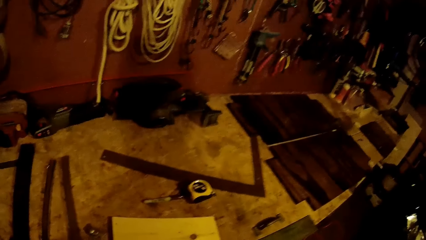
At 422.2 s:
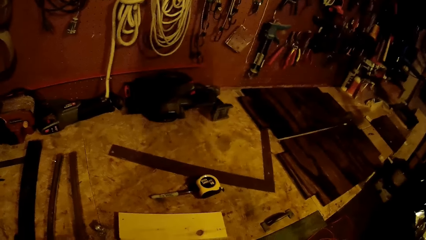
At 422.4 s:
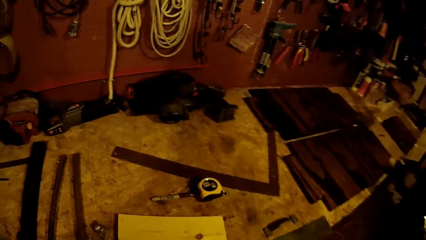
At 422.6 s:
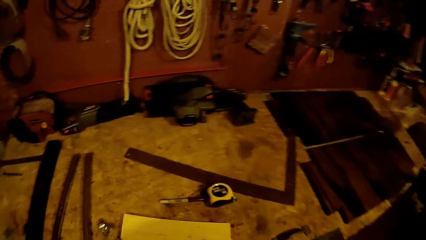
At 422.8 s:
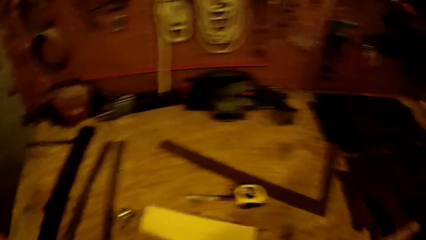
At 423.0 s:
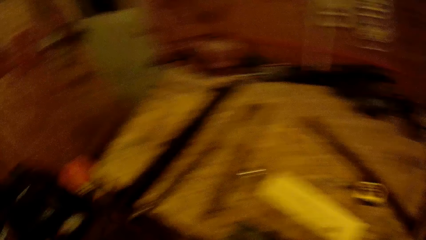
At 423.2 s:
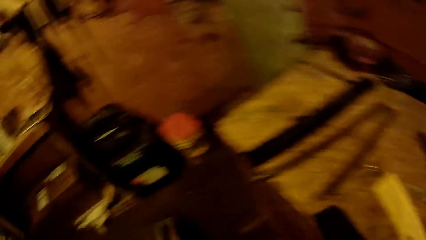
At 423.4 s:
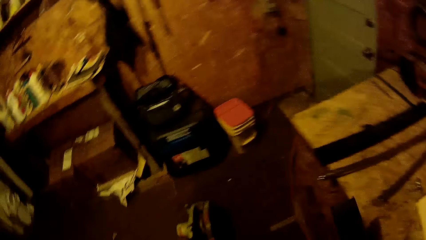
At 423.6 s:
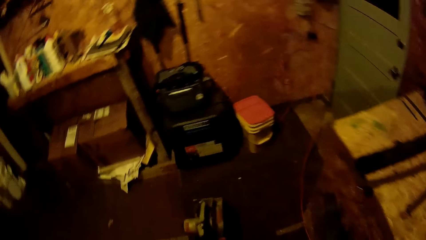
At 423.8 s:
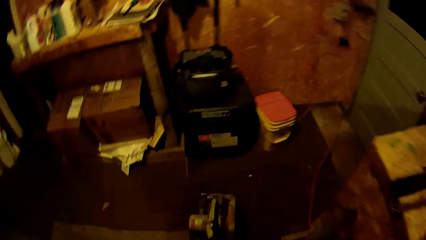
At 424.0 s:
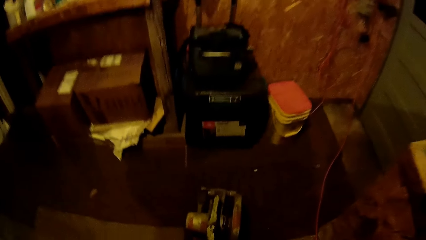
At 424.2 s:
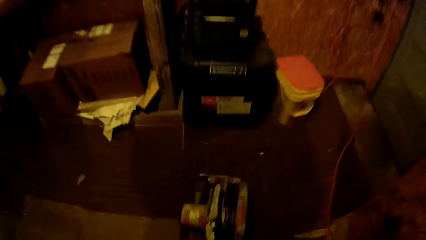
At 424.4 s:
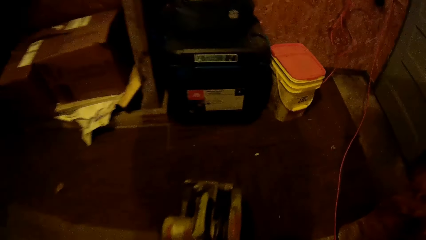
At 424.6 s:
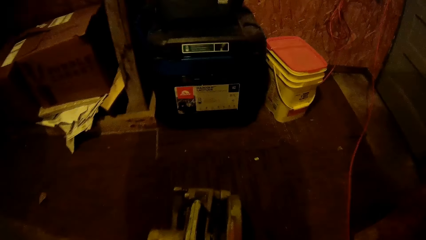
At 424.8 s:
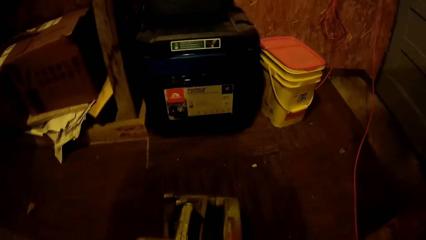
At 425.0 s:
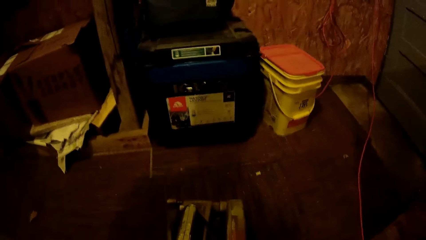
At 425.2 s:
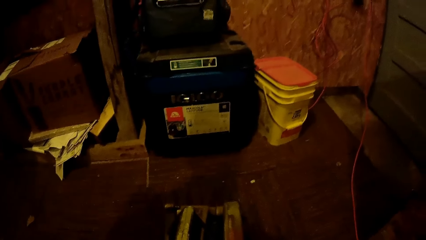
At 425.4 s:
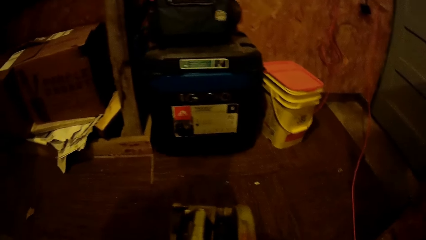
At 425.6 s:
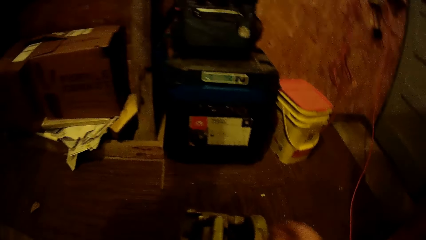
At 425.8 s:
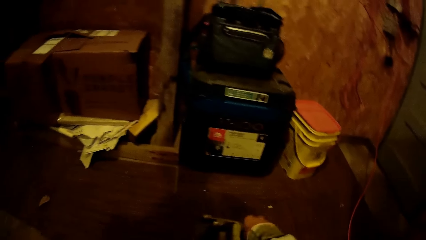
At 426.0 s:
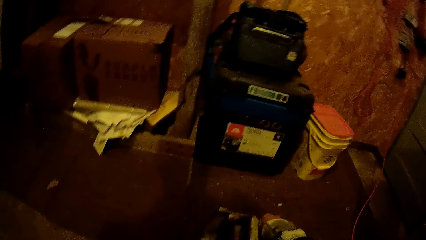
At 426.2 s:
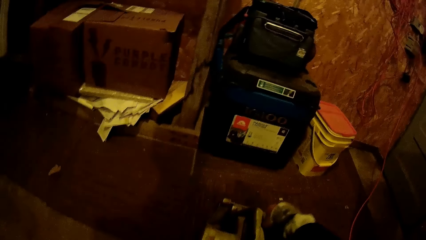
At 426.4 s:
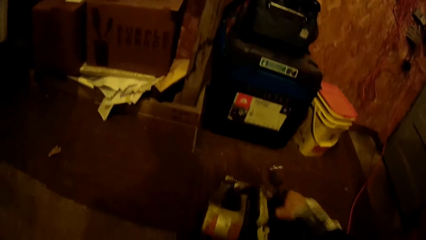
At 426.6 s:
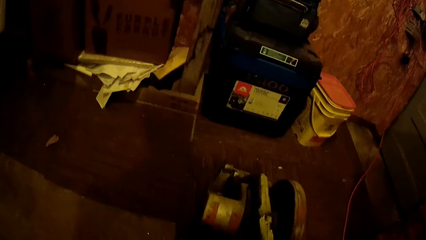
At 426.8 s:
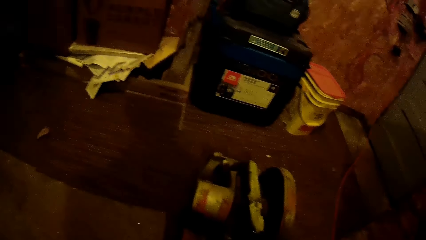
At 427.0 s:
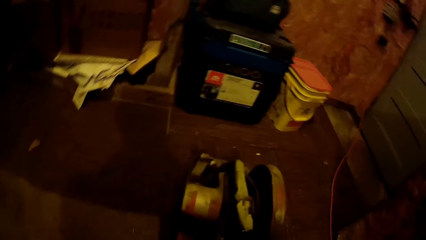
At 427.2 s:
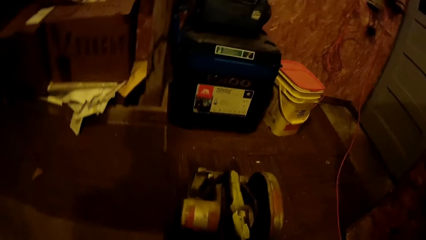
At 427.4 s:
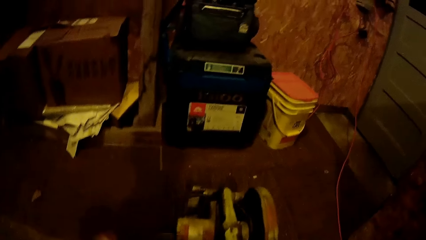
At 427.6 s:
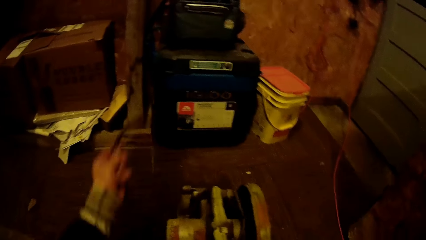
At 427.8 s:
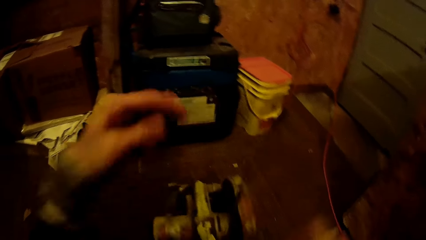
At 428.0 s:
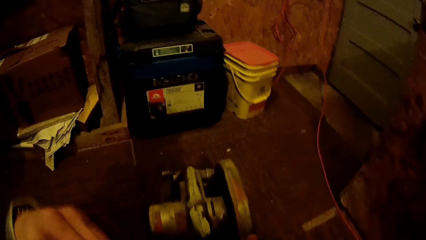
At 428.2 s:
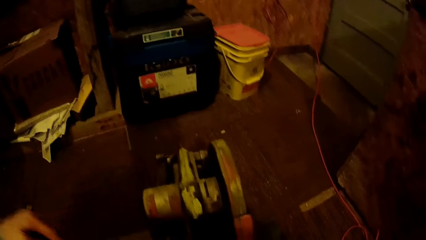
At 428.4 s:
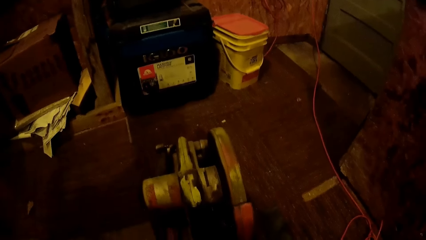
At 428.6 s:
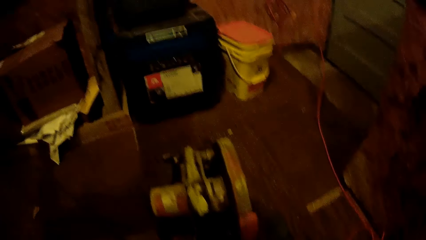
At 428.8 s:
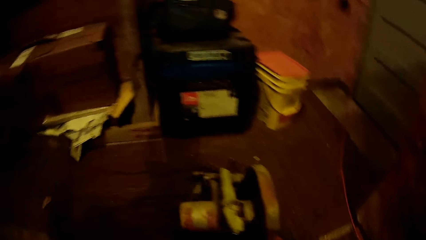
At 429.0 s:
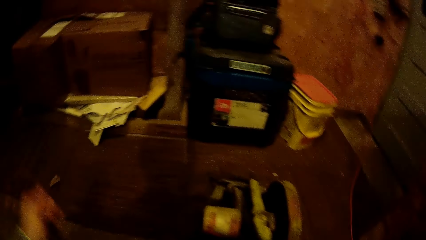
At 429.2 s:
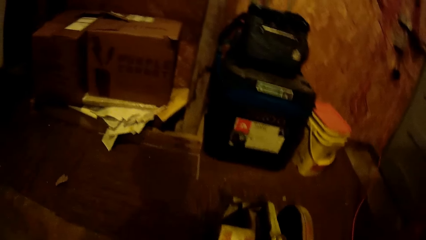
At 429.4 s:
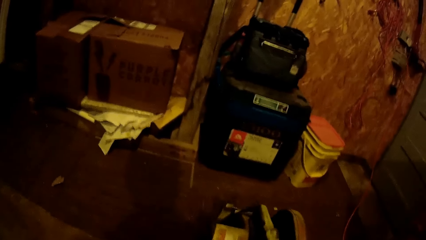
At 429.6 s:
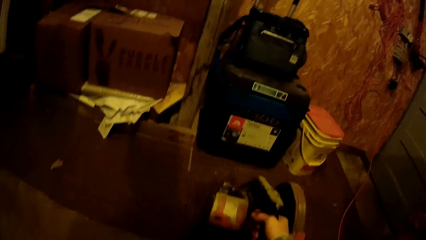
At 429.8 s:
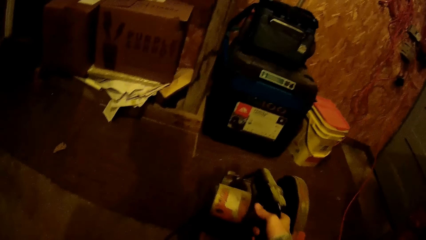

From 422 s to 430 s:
The camera wearer adjusts the cutting machine's wire with both hands.

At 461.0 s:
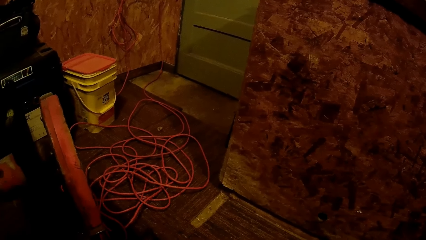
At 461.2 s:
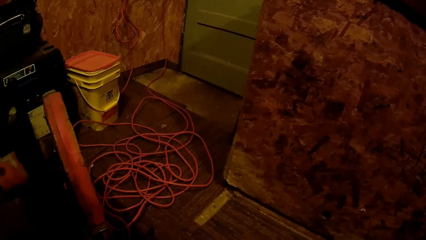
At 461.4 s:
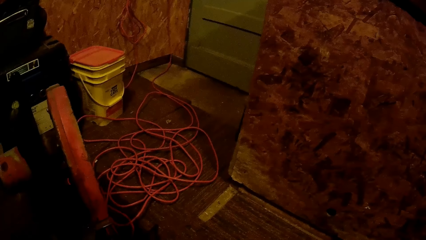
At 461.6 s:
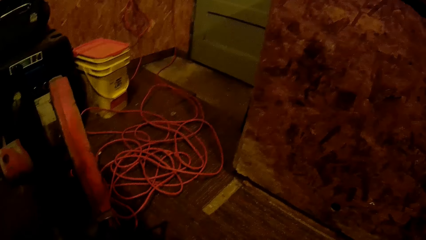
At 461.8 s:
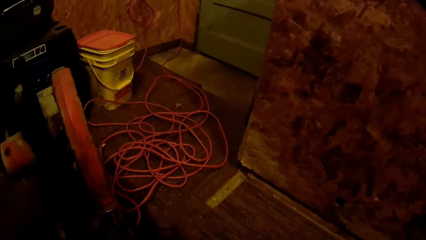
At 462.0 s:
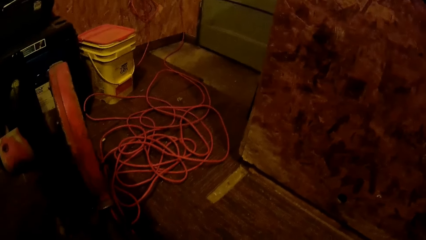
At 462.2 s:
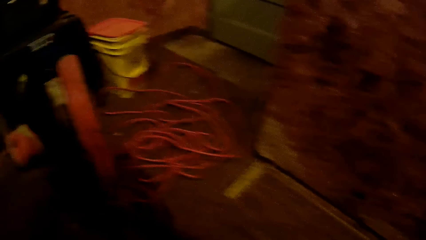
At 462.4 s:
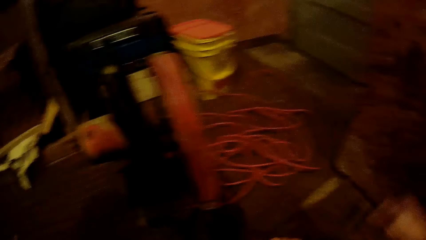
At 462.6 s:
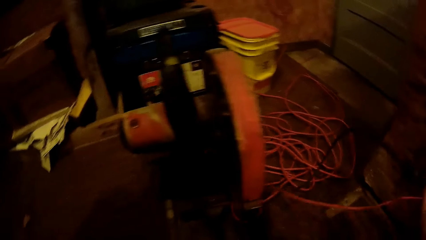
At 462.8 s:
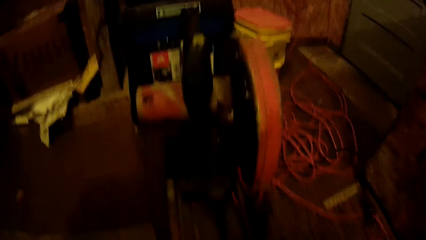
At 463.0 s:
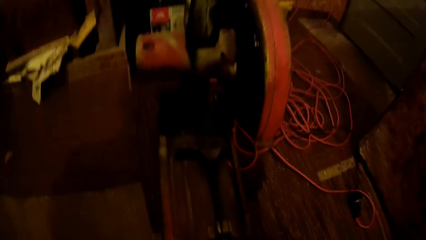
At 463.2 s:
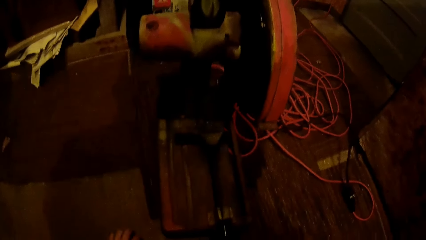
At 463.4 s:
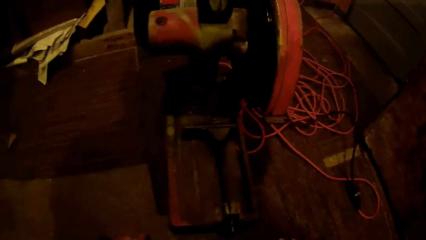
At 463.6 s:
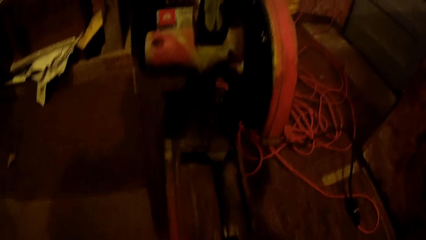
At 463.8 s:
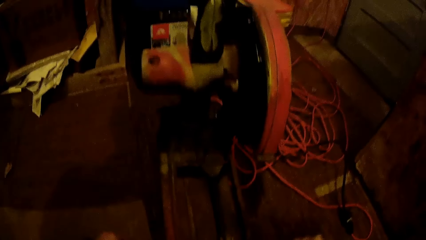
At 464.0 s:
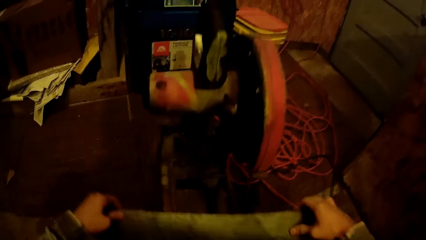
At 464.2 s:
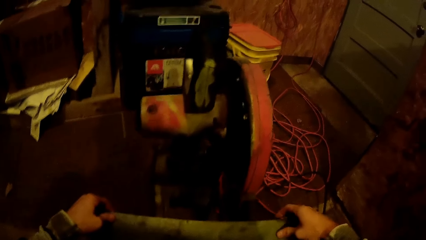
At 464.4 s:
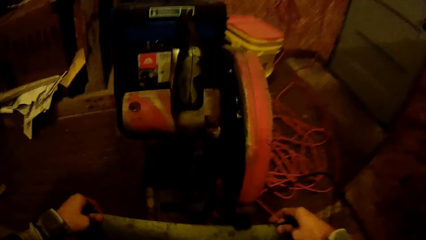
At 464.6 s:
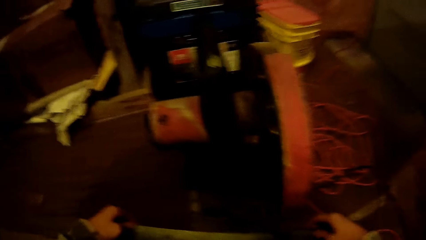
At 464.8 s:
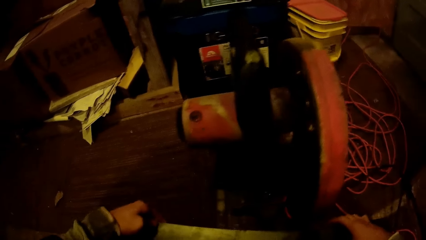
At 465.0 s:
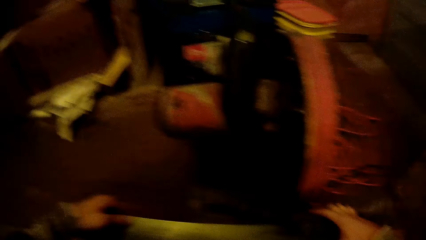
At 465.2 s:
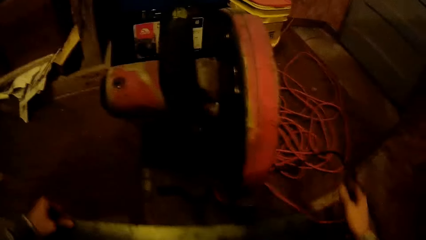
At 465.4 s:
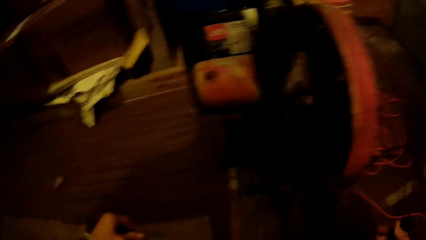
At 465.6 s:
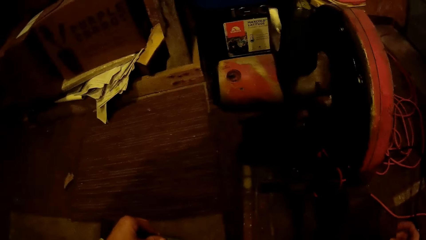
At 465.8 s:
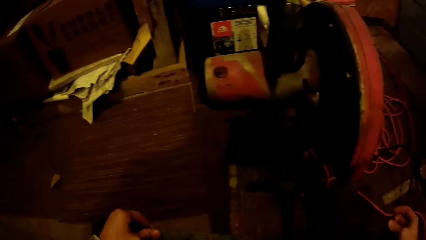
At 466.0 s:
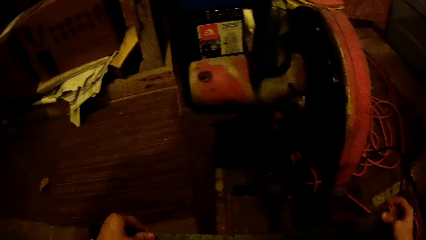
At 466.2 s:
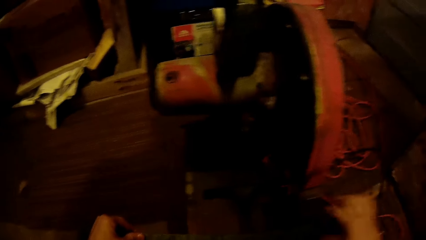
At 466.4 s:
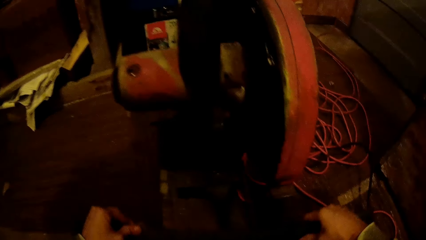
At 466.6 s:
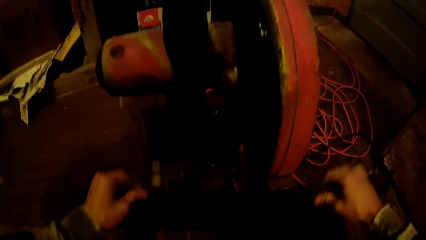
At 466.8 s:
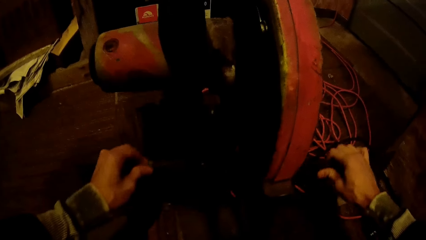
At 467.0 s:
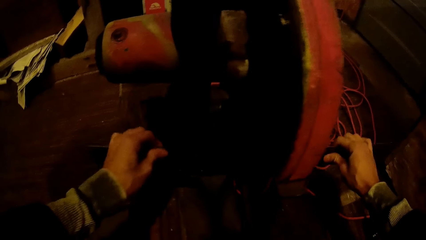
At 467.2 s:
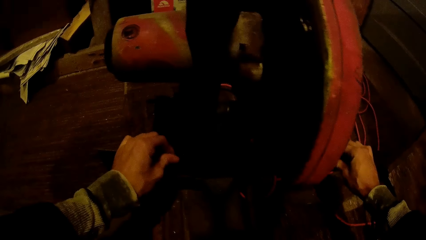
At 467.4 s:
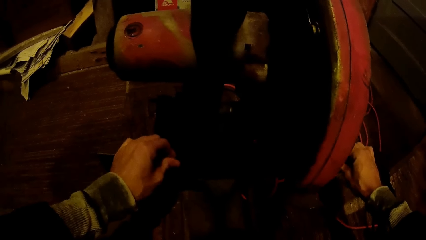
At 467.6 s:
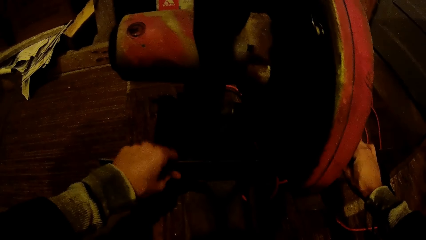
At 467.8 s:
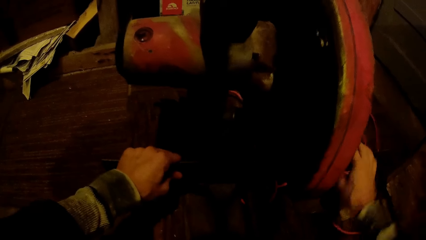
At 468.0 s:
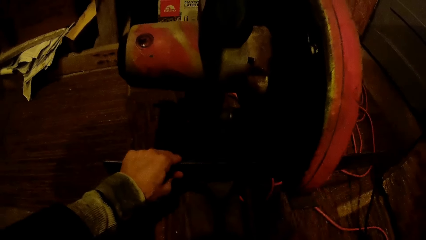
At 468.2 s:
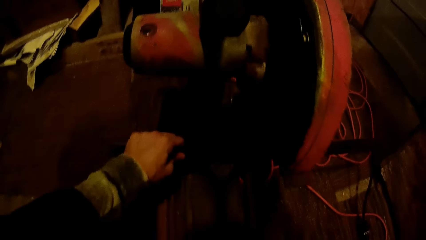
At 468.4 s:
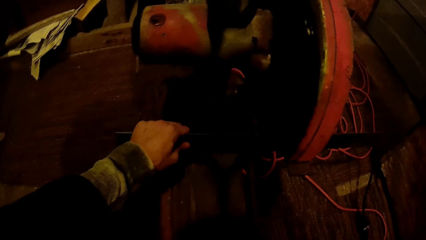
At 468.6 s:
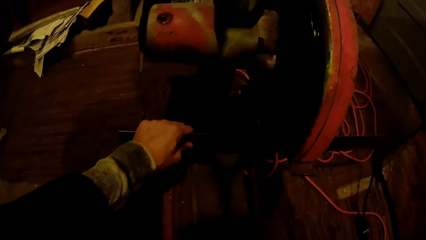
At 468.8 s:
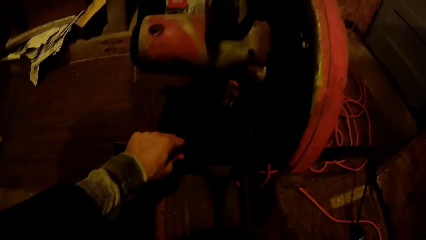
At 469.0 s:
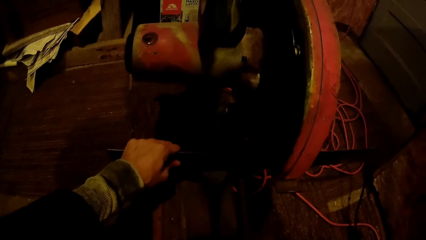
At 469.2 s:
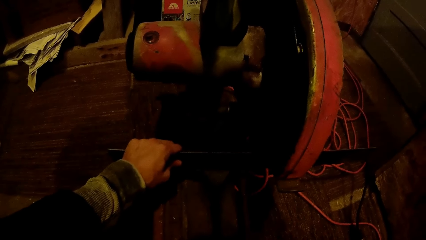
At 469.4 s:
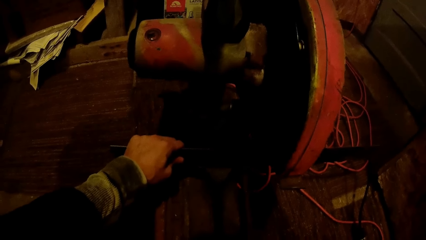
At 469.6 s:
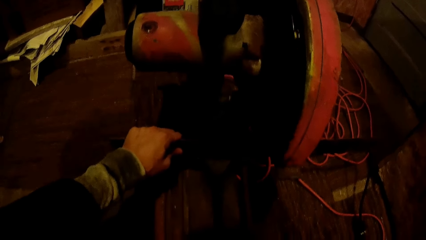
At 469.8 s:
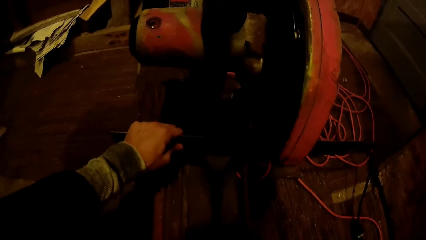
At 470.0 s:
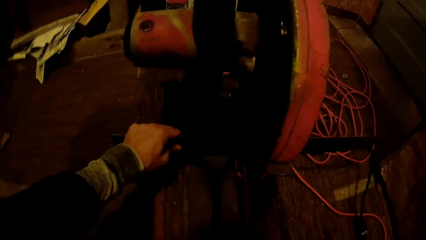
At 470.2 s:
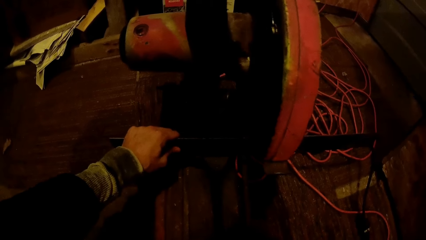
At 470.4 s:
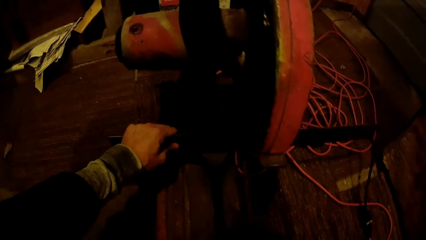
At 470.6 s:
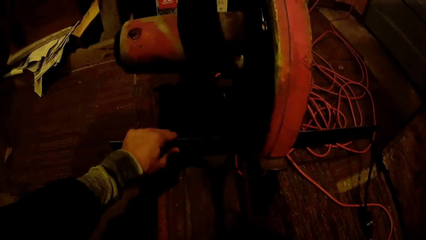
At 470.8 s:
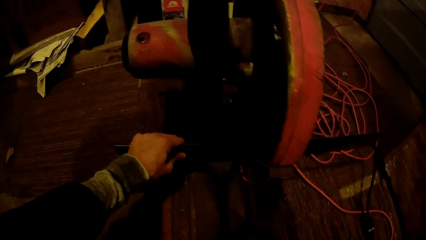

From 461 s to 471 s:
The camera wearer places a metal into the cutting machine.
